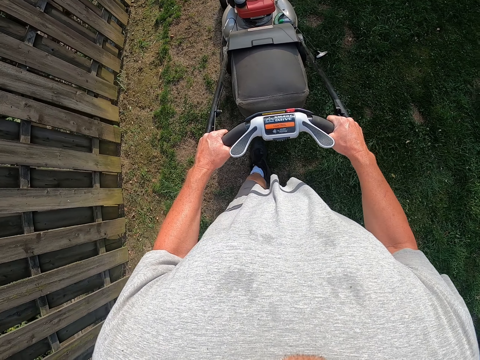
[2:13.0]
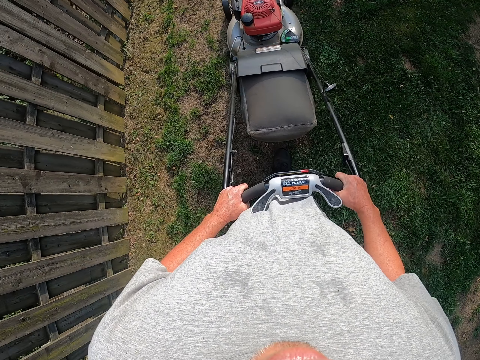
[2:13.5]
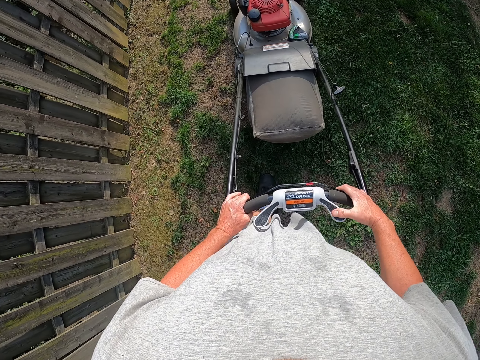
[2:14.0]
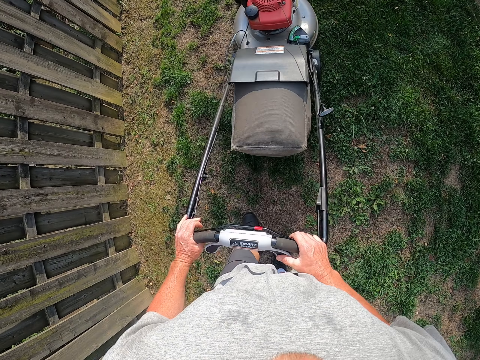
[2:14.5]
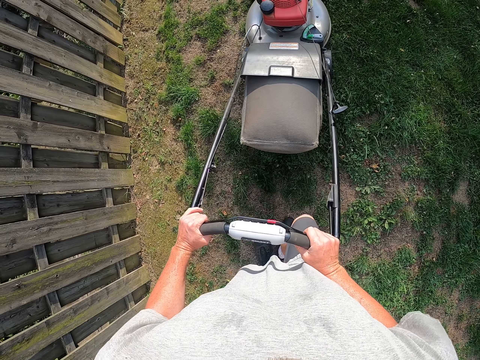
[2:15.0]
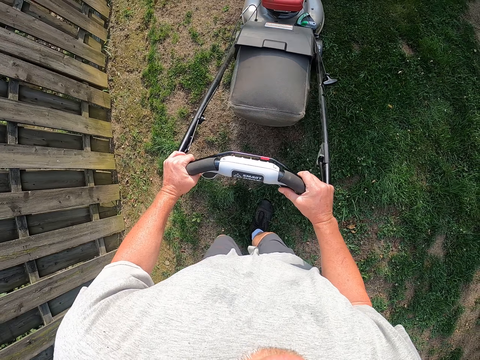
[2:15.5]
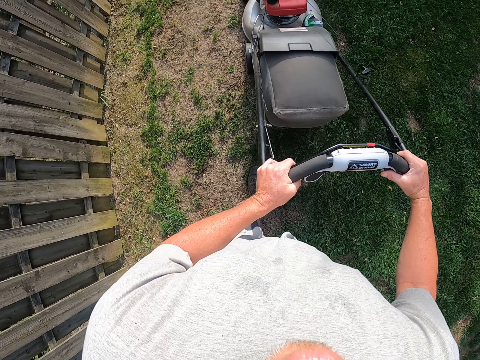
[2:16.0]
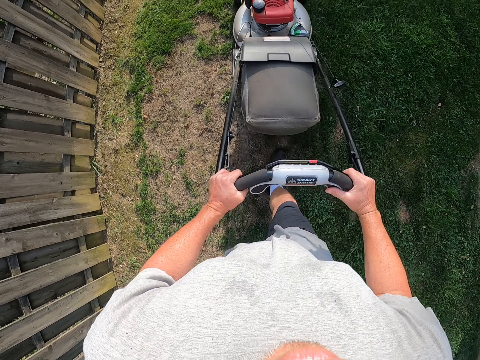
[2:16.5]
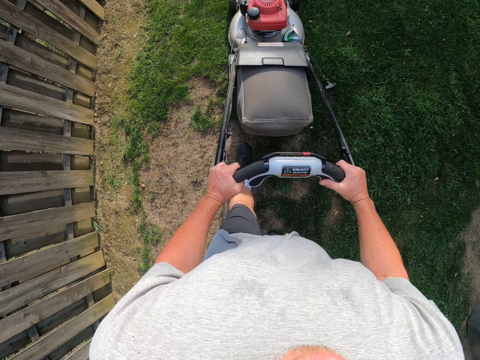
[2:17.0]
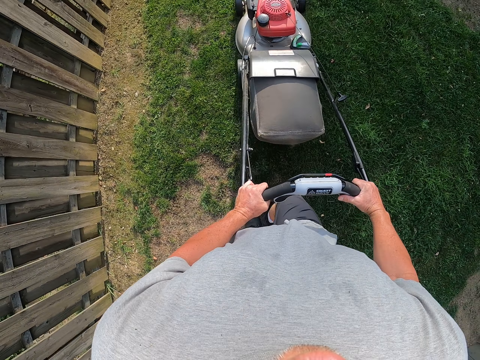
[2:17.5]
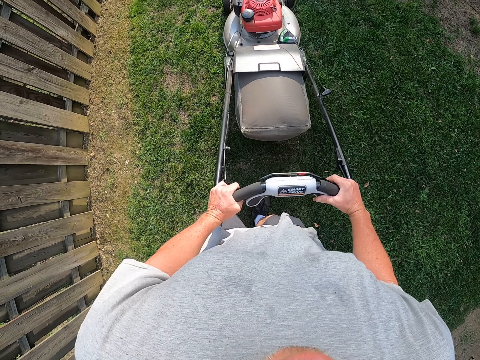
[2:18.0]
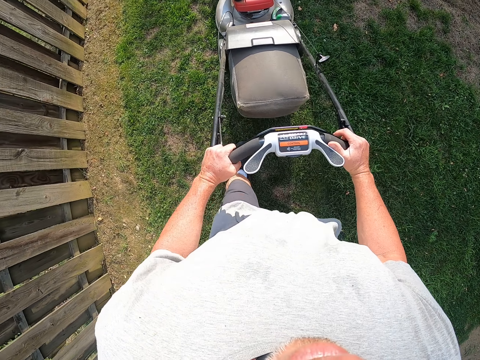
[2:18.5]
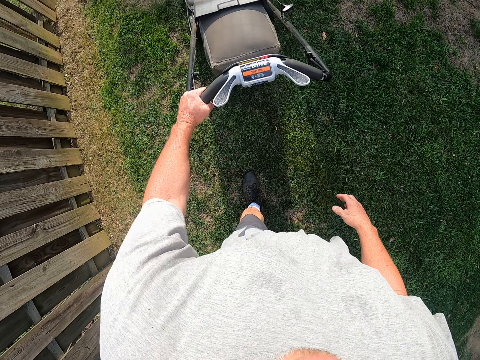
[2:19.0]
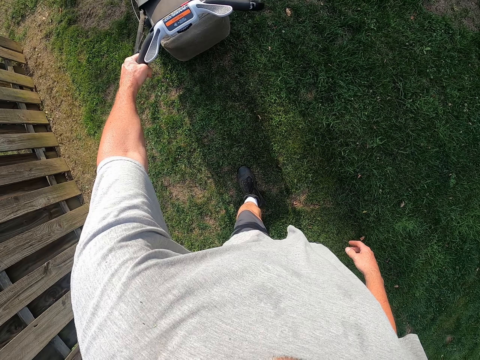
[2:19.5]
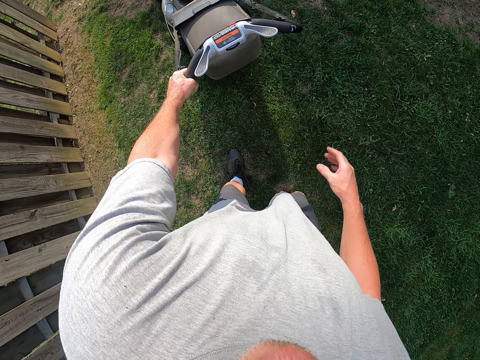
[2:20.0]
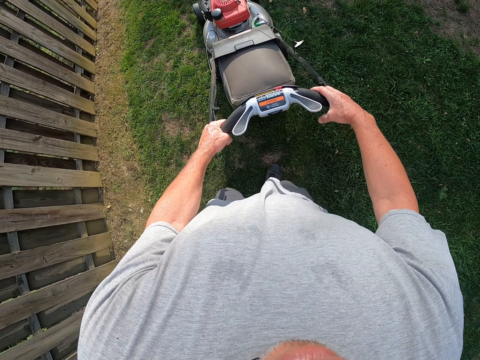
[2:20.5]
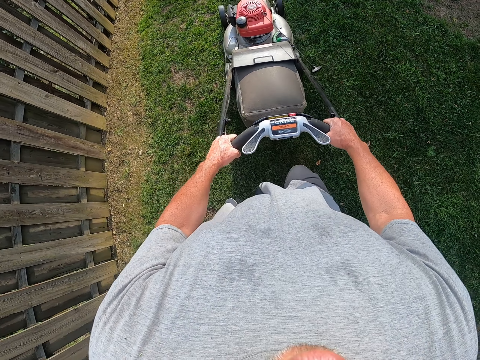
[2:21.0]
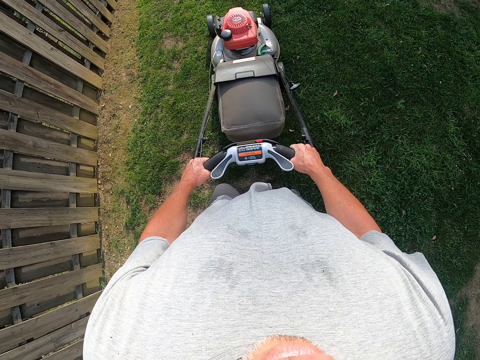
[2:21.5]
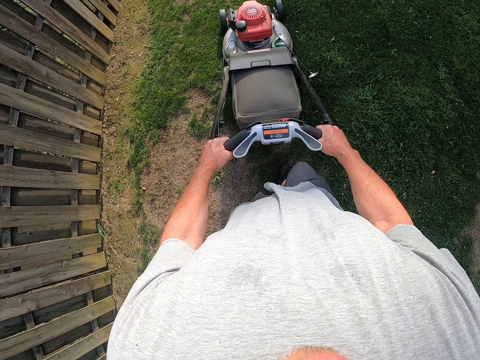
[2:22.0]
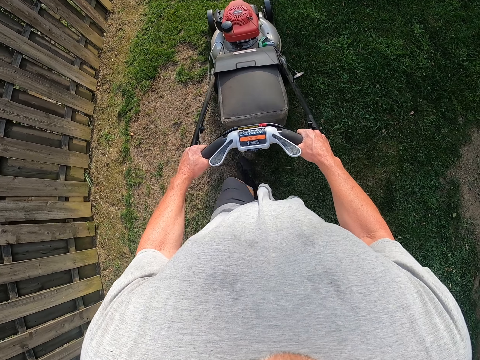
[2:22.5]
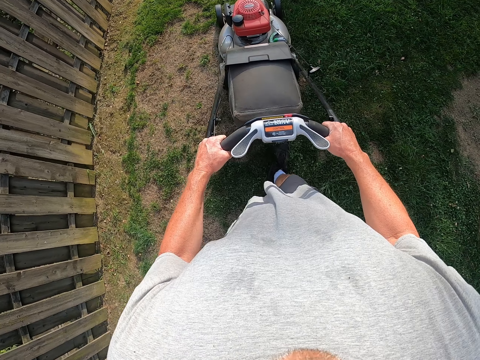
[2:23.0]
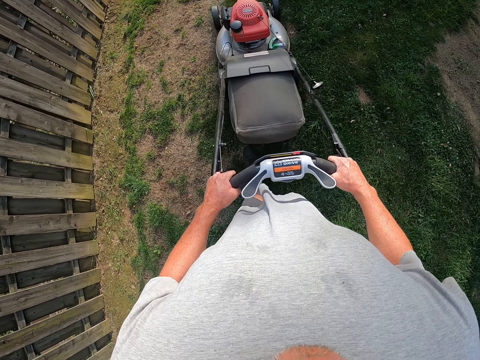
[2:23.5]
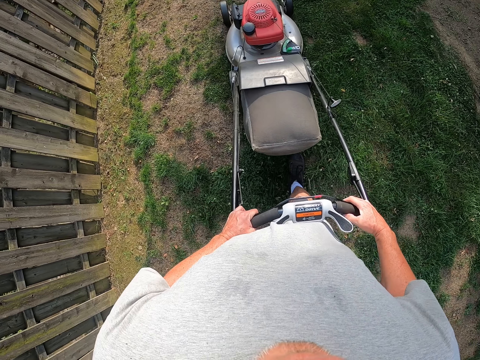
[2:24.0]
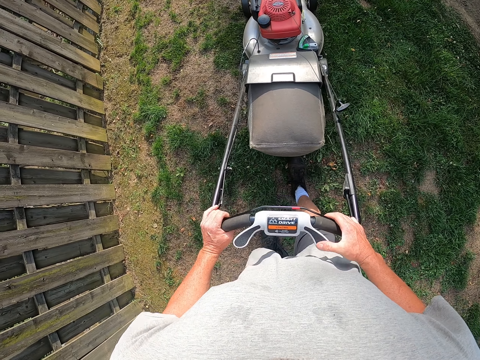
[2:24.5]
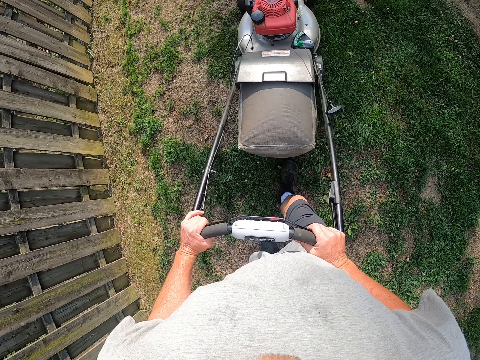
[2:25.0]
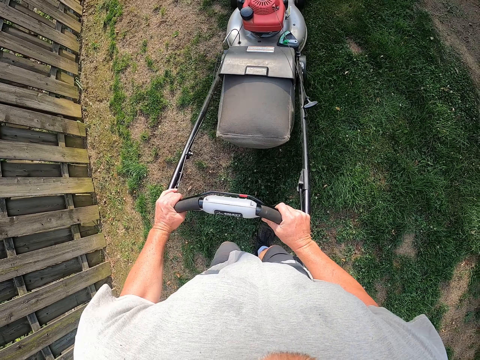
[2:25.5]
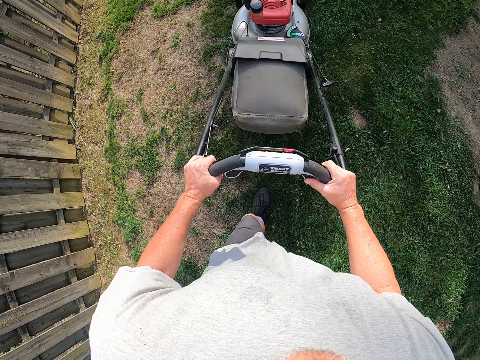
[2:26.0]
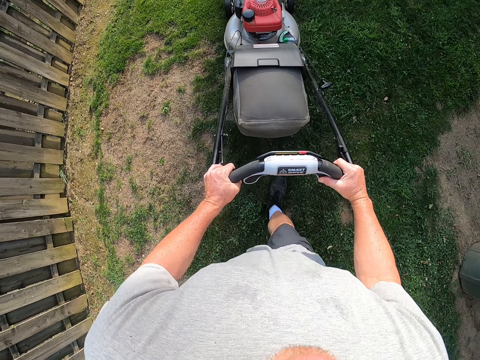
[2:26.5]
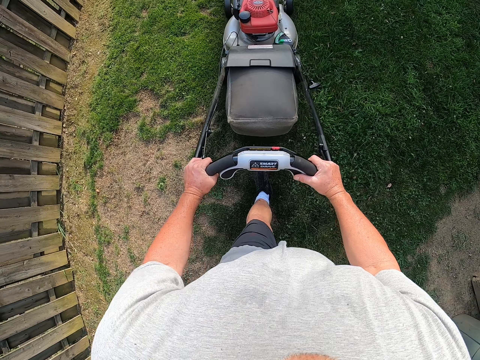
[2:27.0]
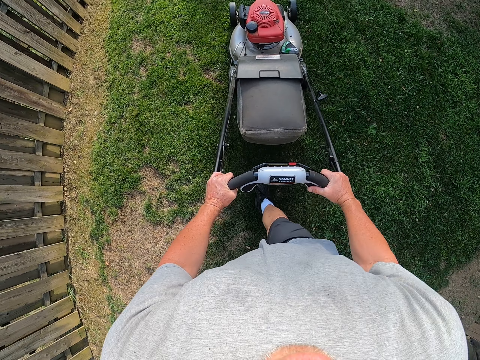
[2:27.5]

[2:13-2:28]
The camera wearer pushes the lawn mower. They move the right hand from the lawn mower. They push the lawn mower. They pull the lawn mower. They push the lawn mower.

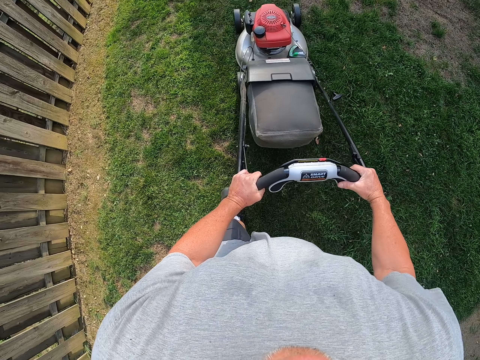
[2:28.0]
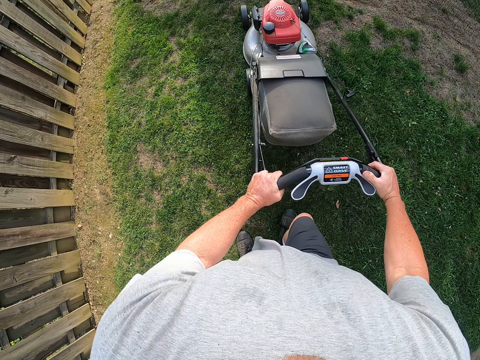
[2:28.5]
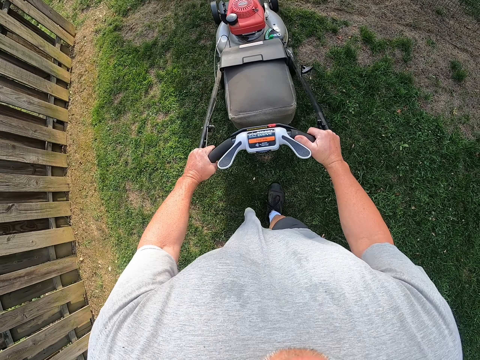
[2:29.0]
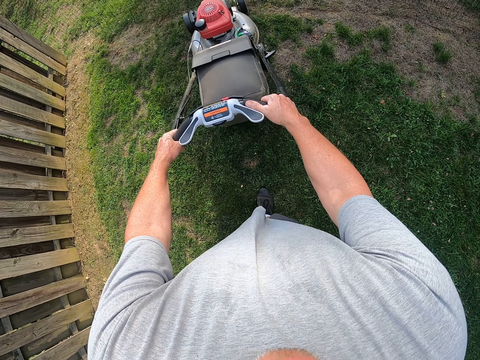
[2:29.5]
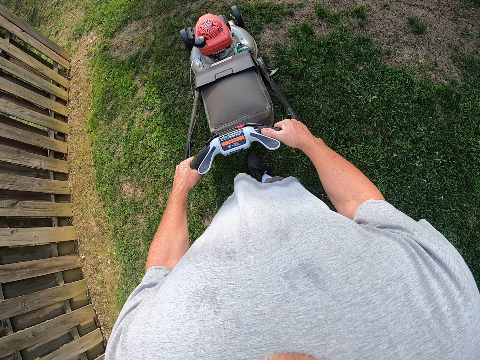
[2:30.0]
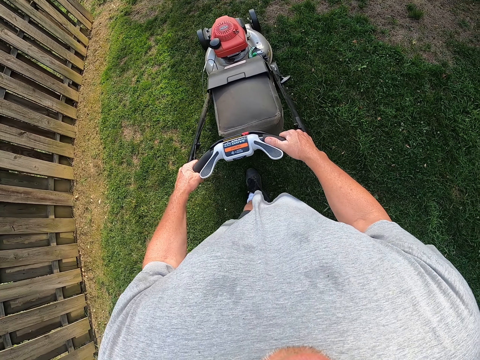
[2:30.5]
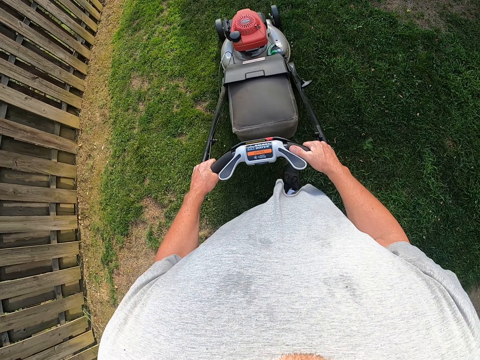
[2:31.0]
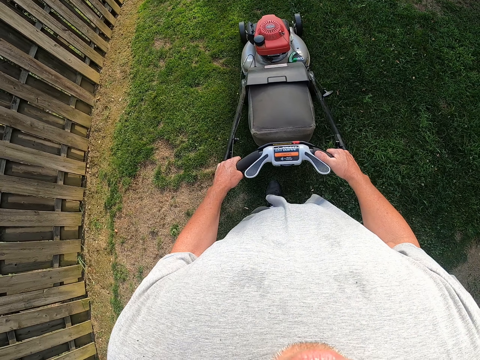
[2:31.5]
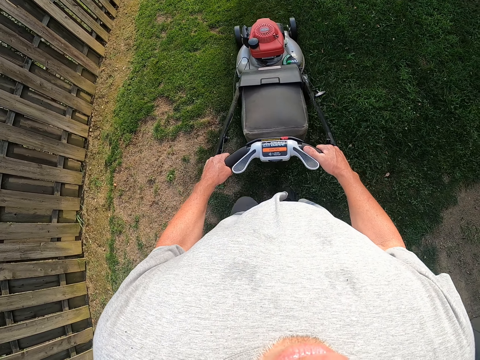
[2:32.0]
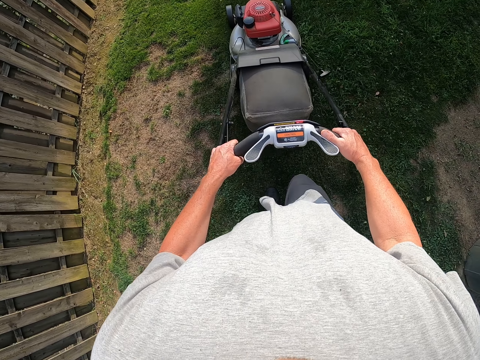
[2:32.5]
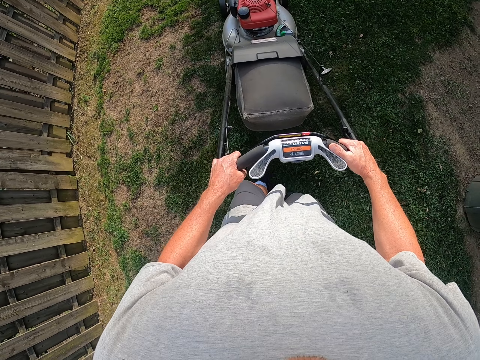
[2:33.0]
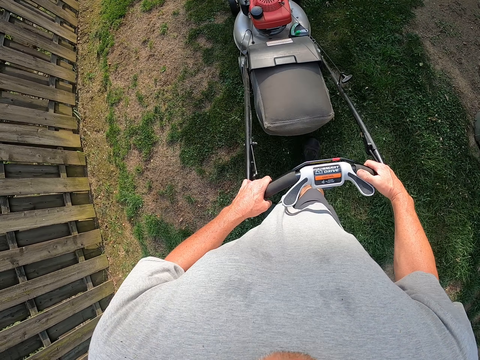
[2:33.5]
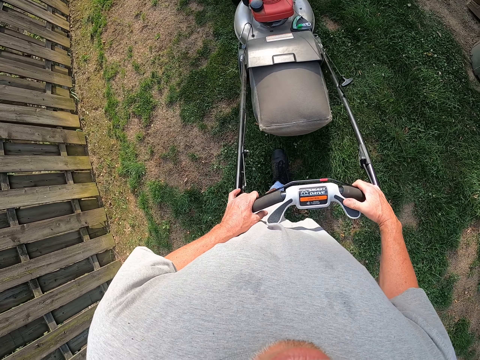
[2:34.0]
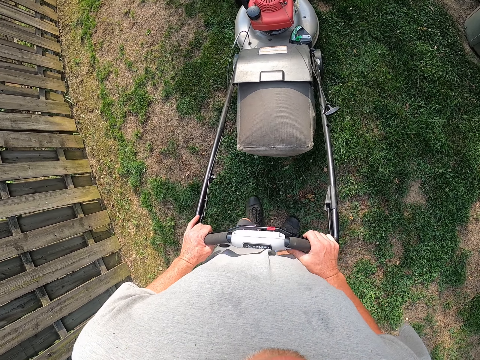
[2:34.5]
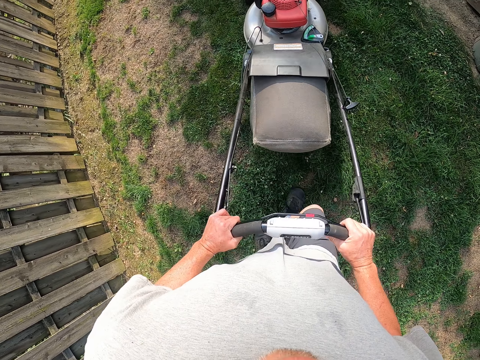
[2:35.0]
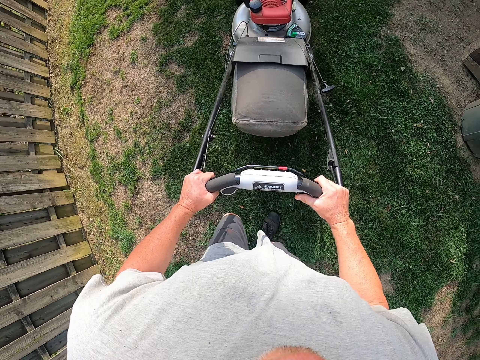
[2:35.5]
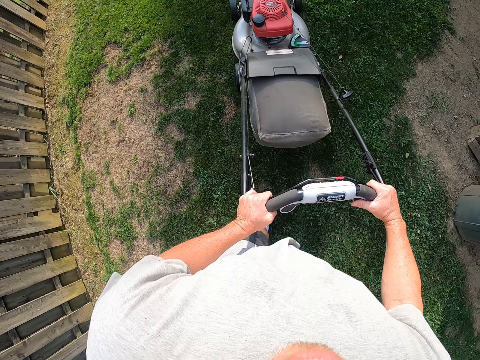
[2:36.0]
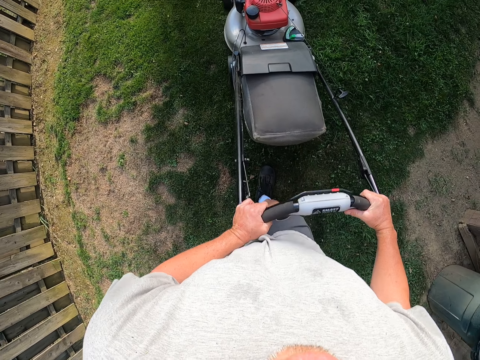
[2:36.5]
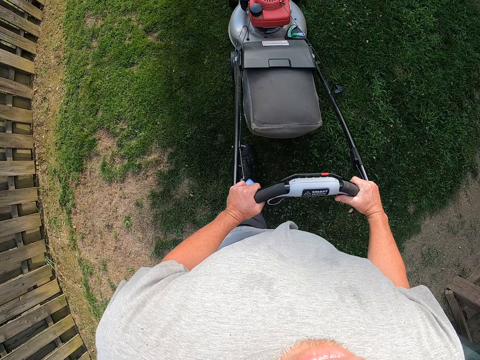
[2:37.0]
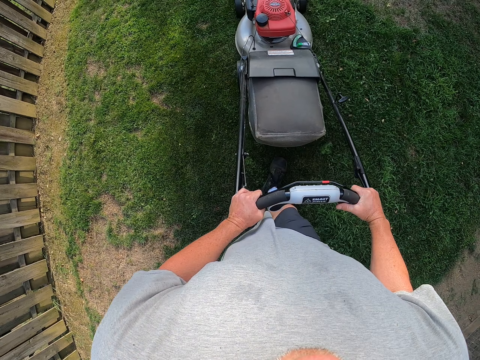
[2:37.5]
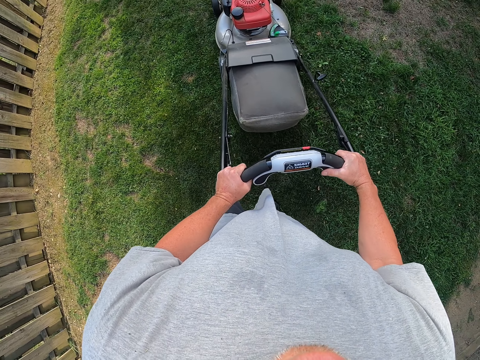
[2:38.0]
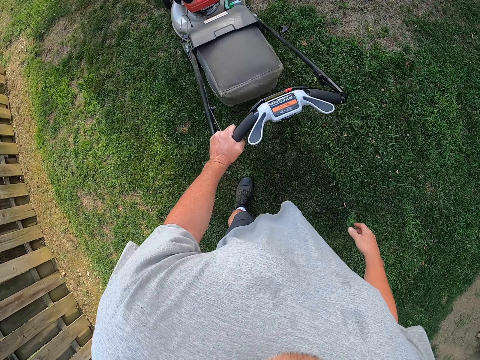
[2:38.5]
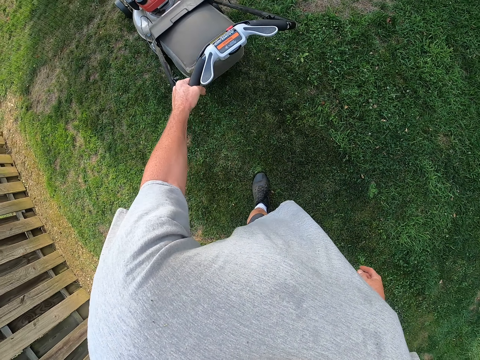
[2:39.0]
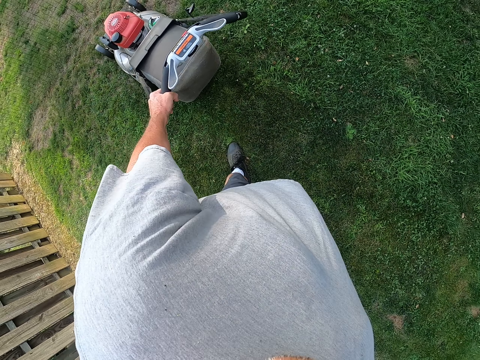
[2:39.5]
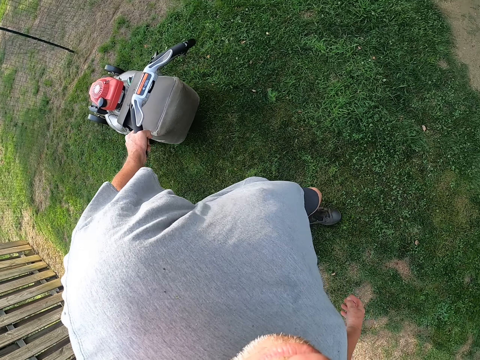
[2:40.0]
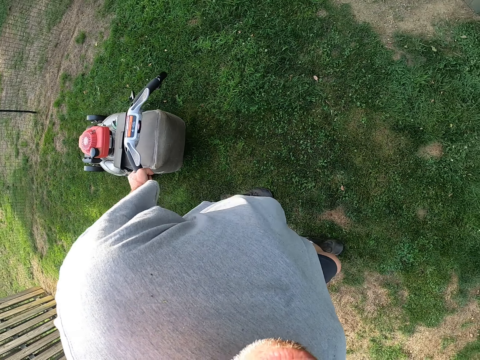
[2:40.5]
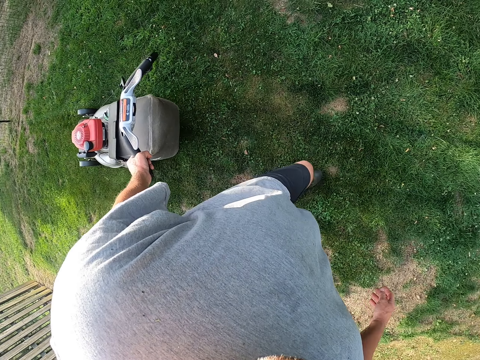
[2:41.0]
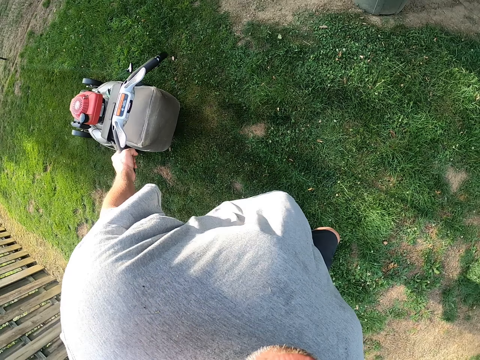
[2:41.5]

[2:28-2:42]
The camera wearer pulls the lawn mower. They push the lawn mower. They remove the right hand from the lawn mower. They pull the lawn mower.
